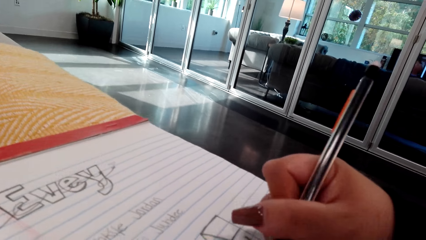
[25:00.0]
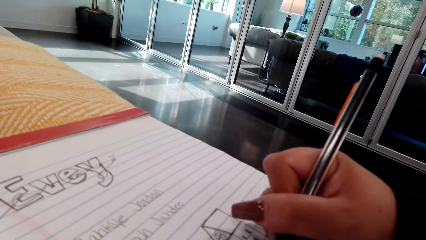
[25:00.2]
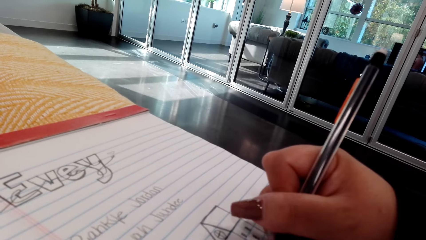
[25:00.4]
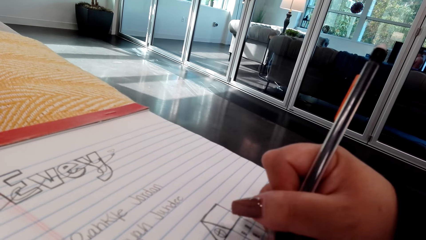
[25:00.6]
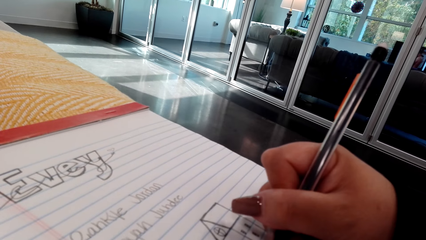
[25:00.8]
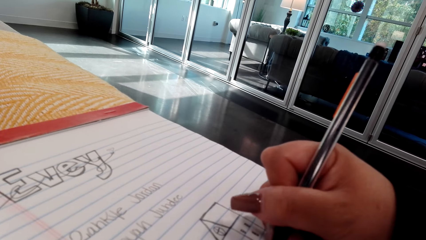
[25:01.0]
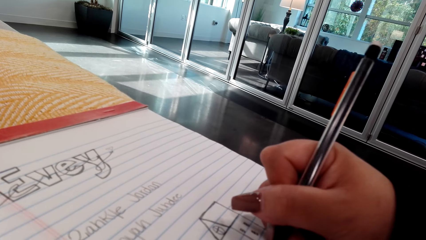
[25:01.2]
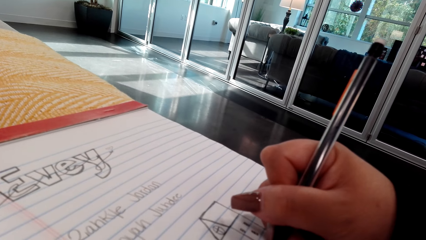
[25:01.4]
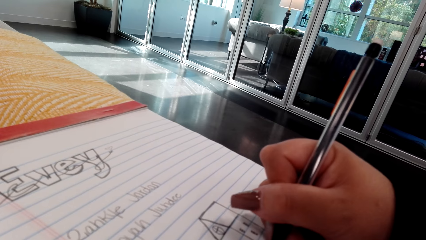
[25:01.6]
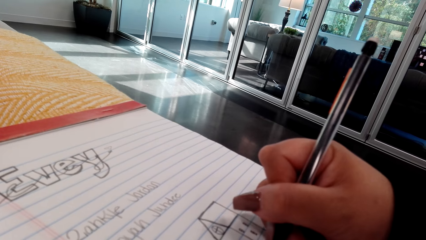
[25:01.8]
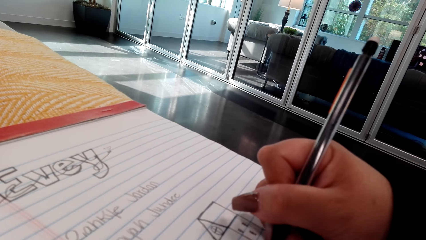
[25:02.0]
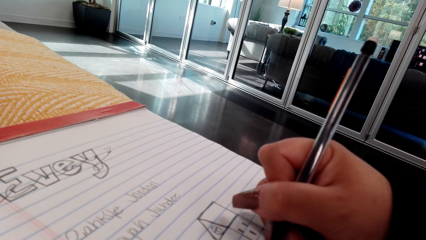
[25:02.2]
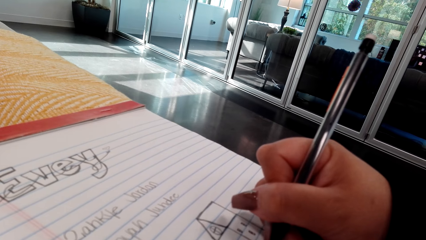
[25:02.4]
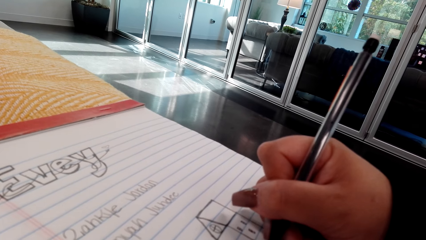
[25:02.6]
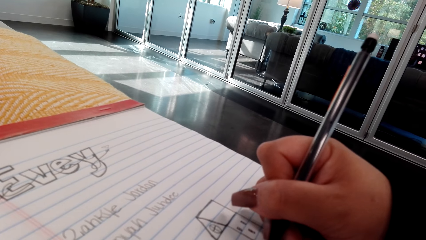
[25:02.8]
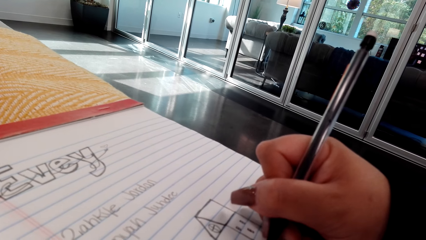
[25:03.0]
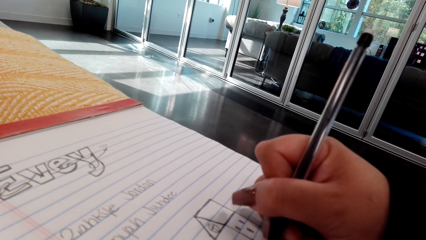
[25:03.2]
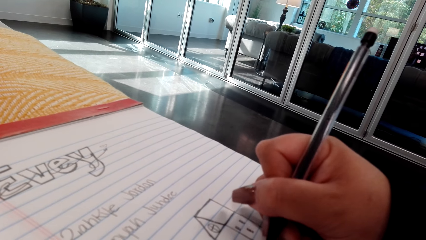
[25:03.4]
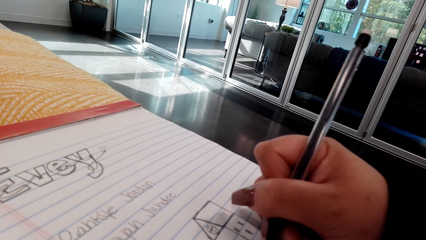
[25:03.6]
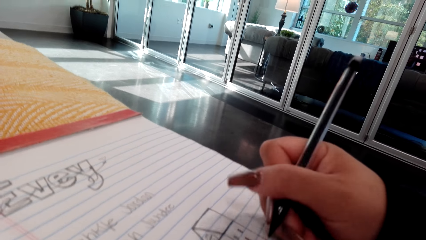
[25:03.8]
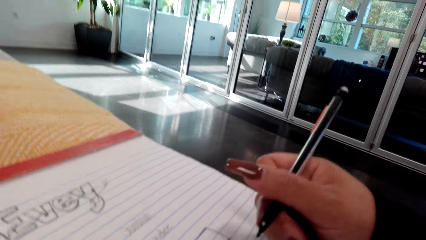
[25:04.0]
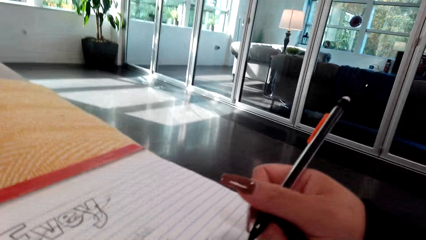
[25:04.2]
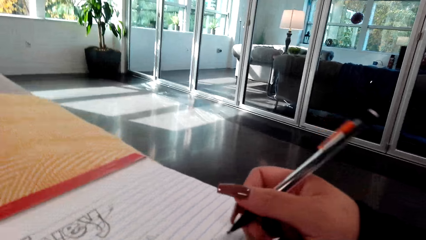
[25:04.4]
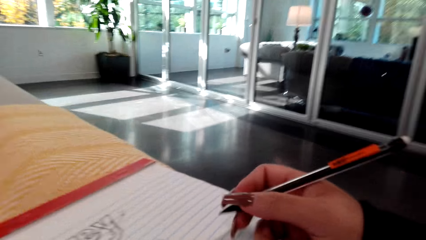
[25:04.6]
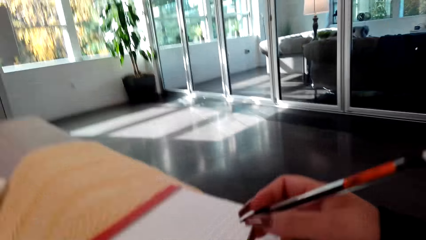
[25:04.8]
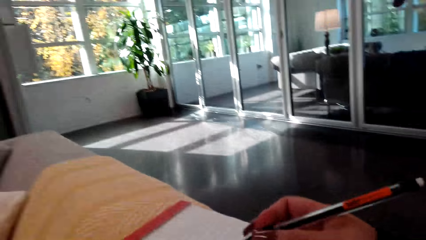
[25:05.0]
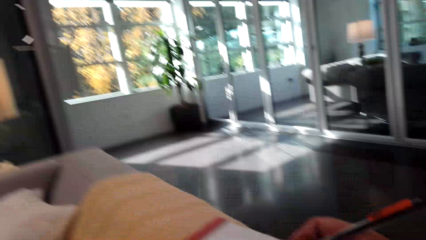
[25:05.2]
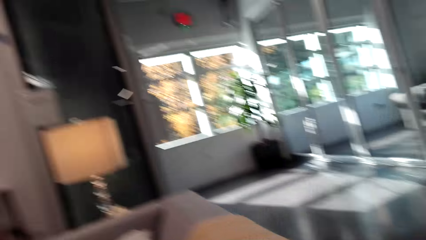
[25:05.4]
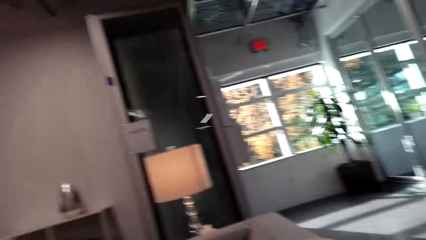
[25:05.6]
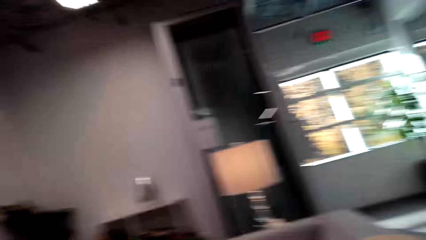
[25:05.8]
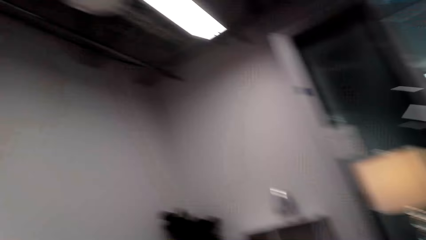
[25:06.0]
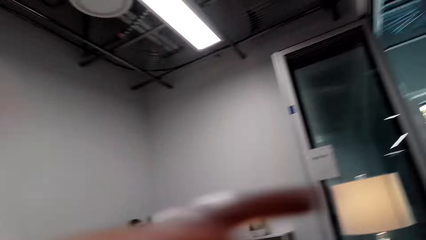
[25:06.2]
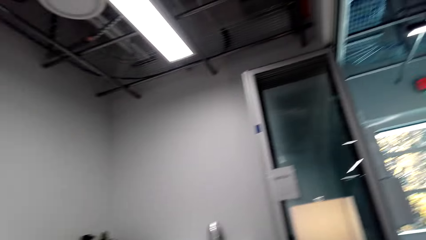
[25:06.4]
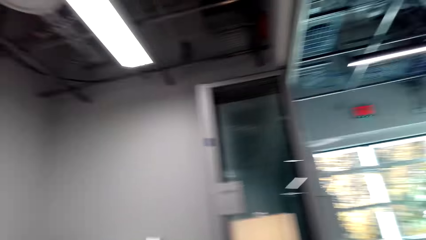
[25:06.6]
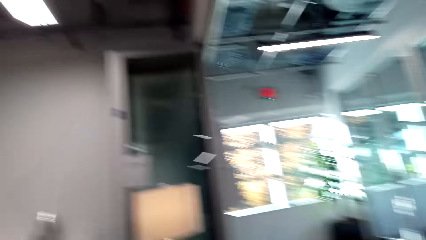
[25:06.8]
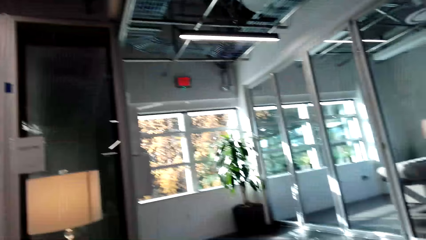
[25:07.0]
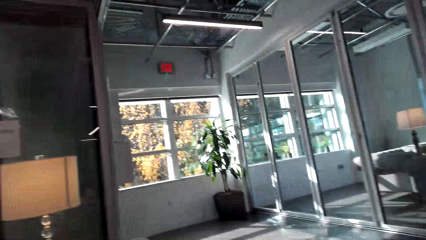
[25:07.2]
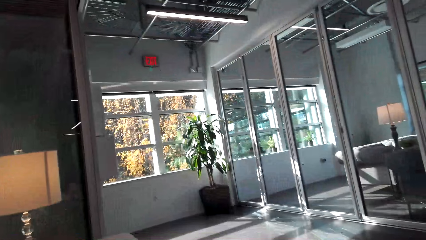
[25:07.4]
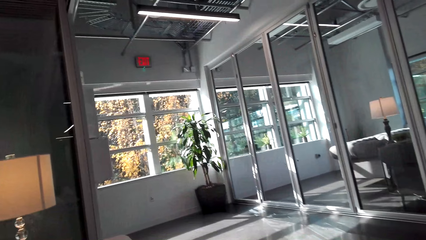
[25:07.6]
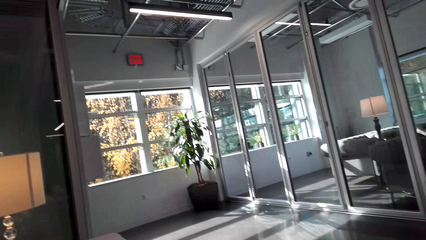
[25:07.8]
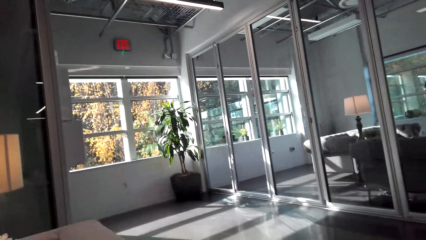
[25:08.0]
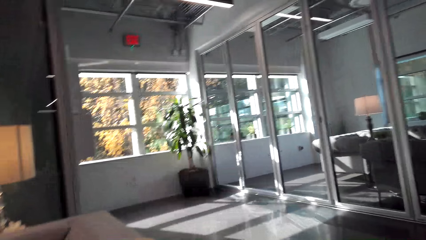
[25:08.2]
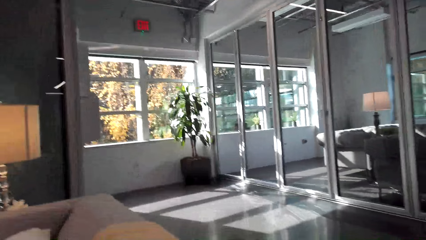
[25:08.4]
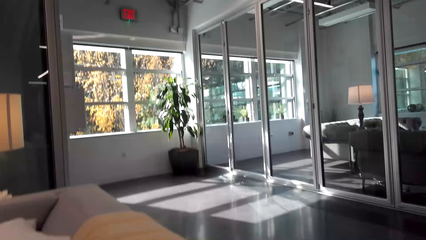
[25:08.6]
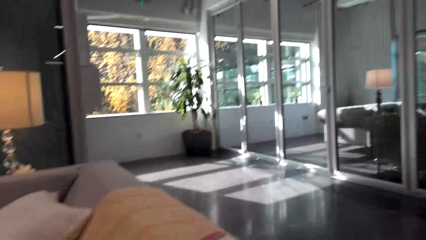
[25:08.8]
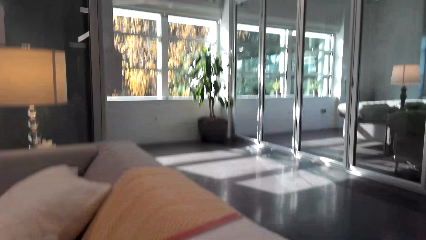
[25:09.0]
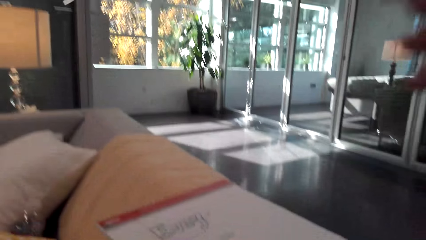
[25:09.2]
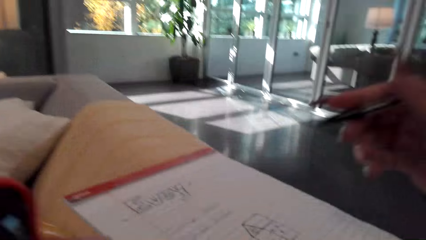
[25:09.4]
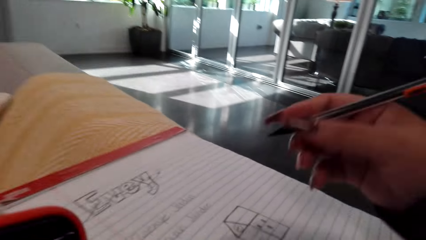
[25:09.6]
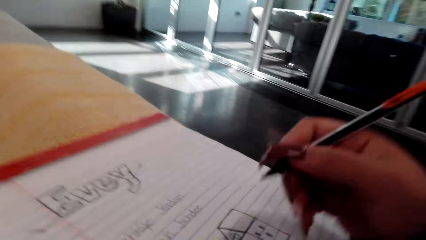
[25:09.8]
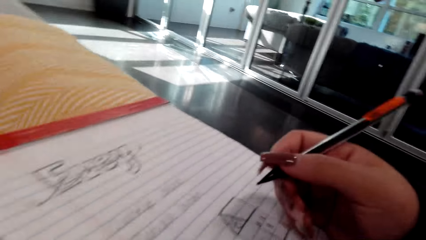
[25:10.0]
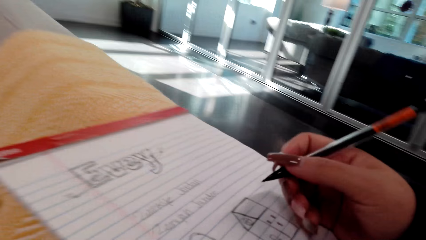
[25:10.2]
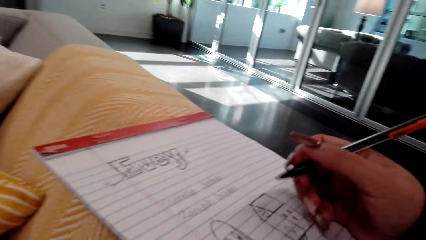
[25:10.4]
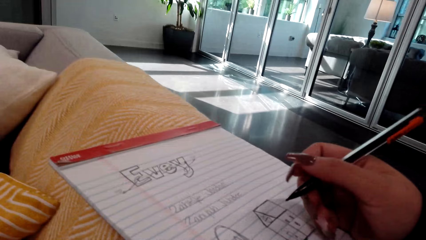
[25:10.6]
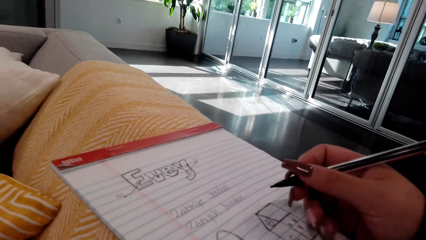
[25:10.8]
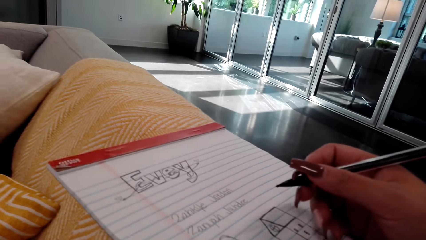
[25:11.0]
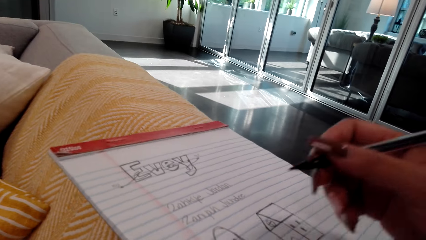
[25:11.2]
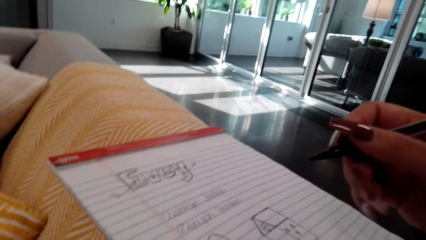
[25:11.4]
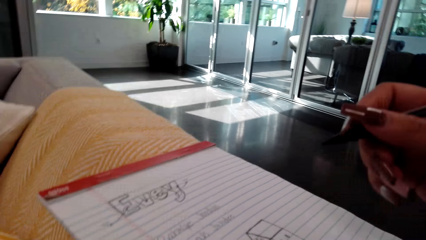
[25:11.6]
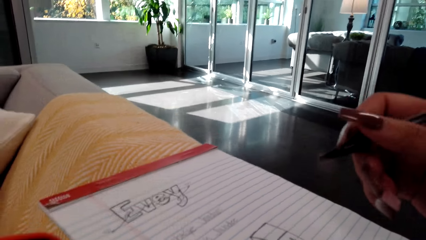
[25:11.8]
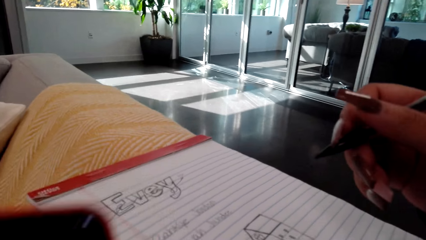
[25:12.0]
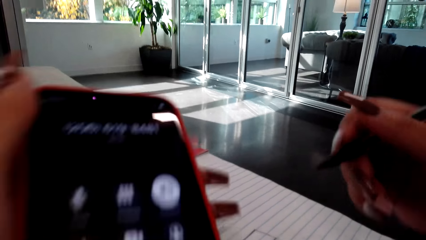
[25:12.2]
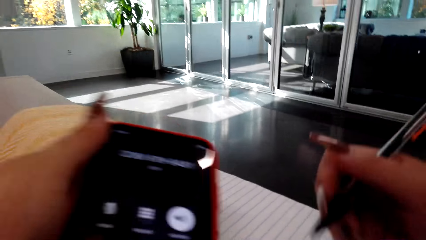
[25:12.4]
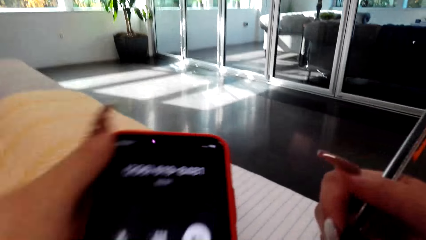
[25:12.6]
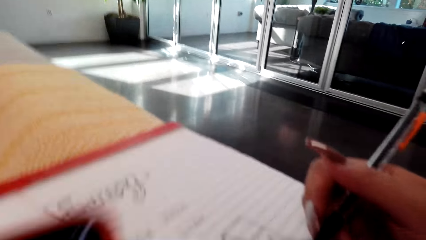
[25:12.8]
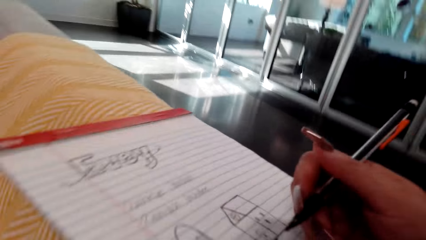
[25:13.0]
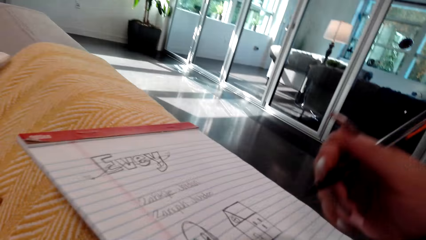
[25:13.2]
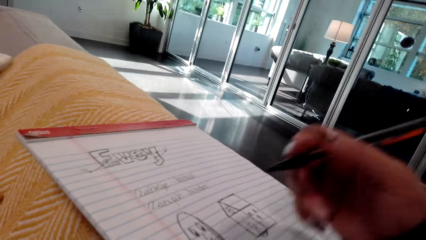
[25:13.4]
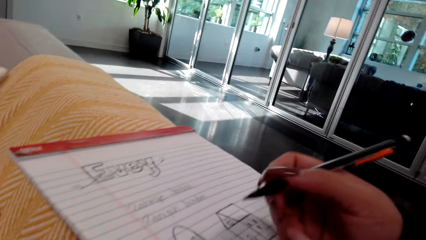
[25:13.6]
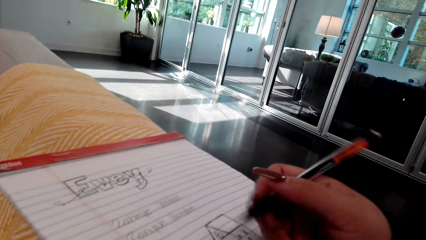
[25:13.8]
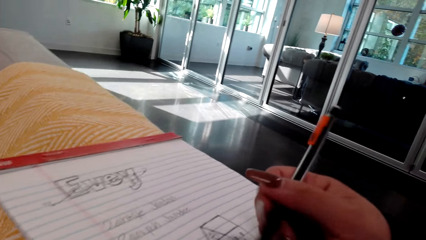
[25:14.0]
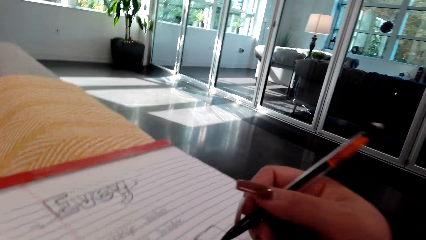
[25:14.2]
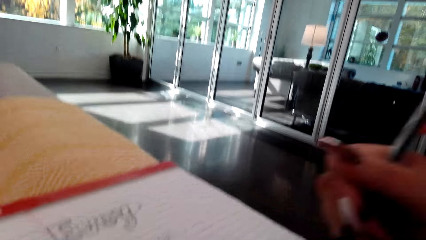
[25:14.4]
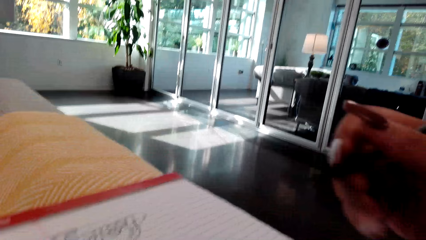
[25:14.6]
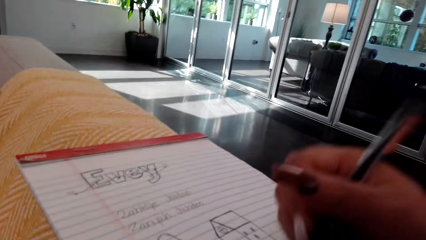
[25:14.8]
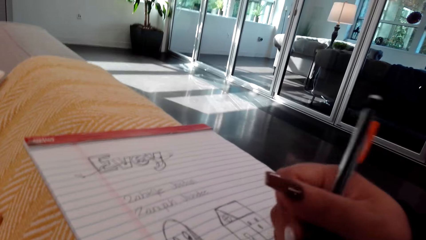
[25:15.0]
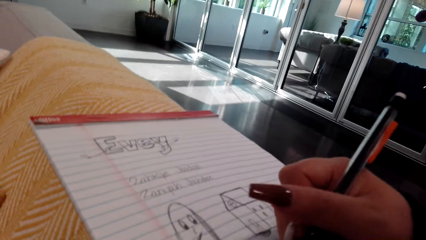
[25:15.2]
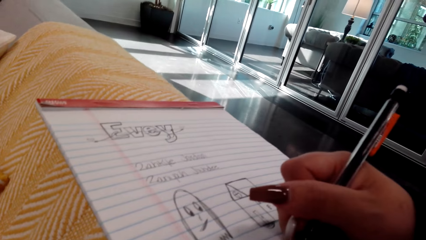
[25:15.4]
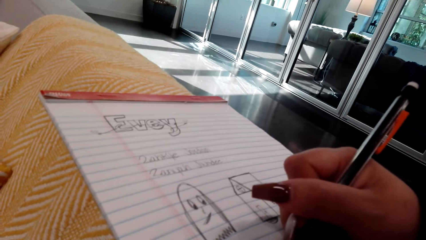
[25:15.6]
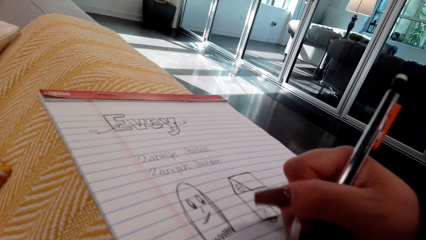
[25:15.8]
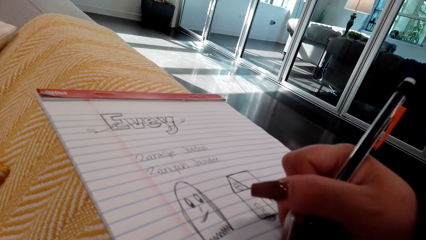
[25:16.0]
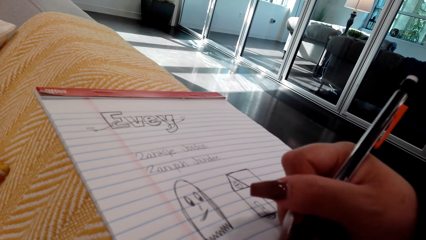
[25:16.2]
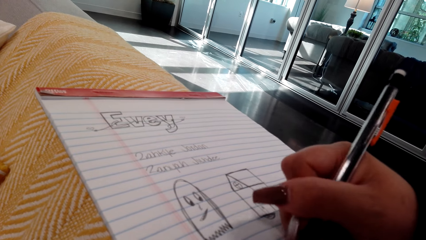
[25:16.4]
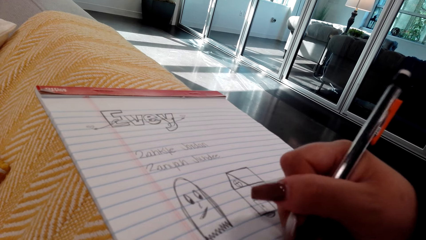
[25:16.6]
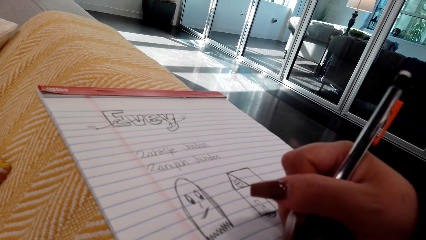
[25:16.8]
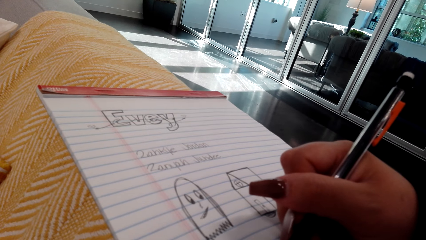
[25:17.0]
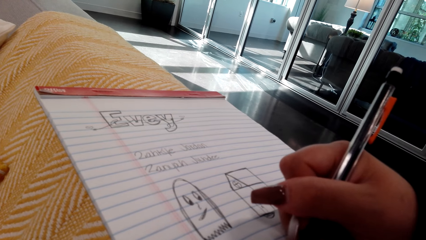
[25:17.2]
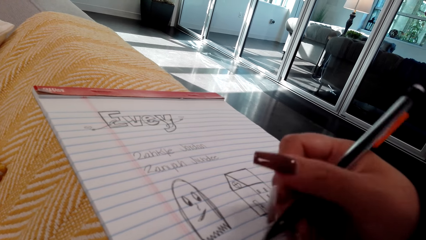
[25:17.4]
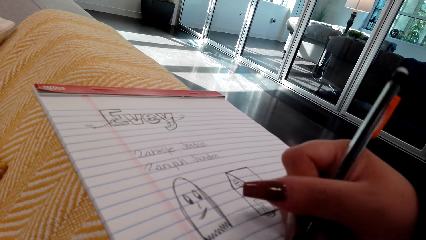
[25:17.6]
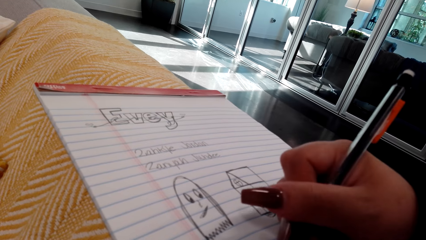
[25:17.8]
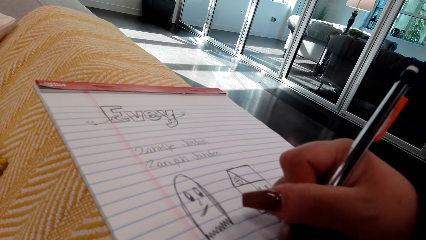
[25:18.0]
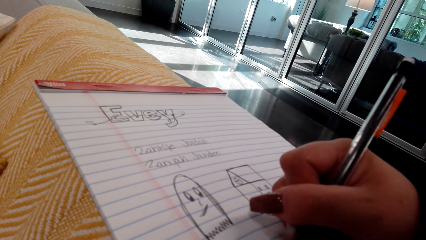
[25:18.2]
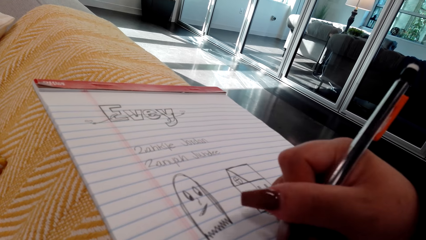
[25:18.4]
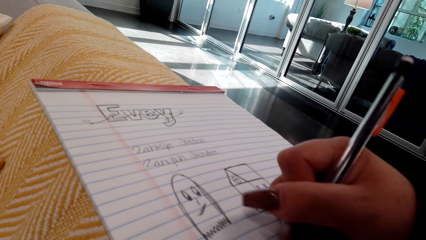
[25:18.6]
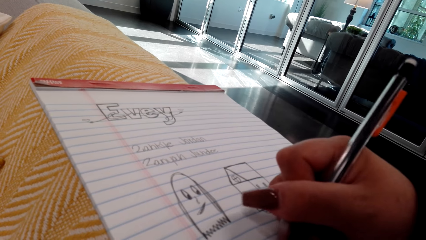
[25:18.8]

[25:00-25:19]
The camera wearer holds the pen. They look around the room. They hold the pen. They hold the phone with the left hand. They hold the pen with the right hand. They draw on the book.
